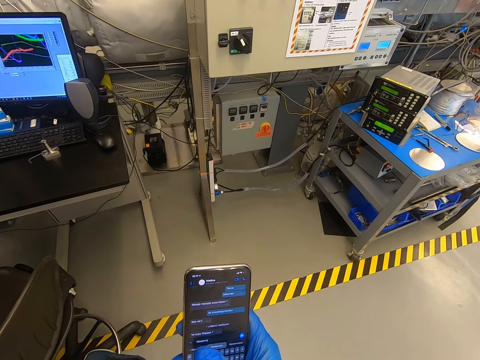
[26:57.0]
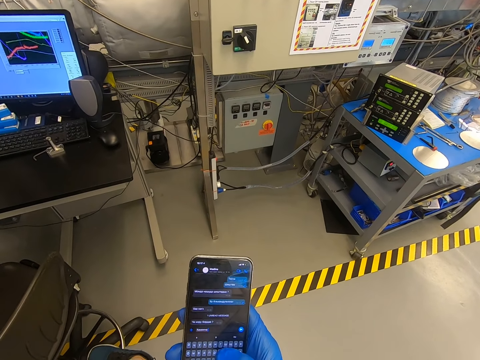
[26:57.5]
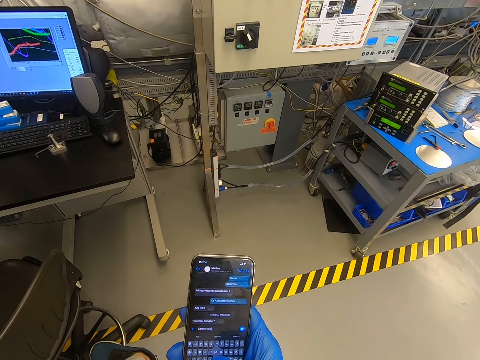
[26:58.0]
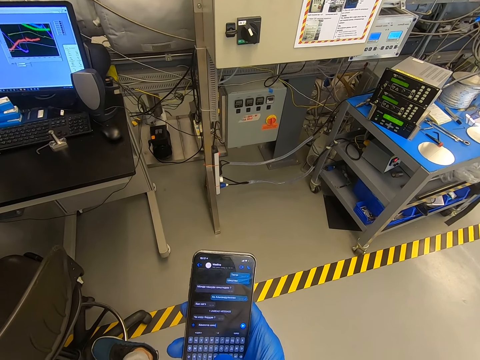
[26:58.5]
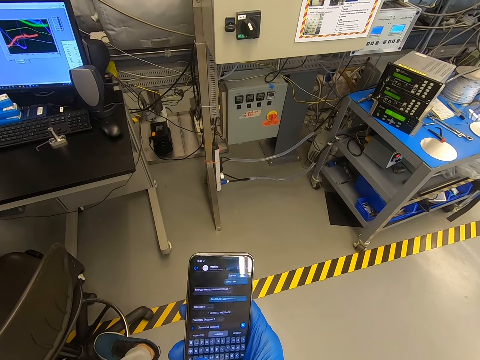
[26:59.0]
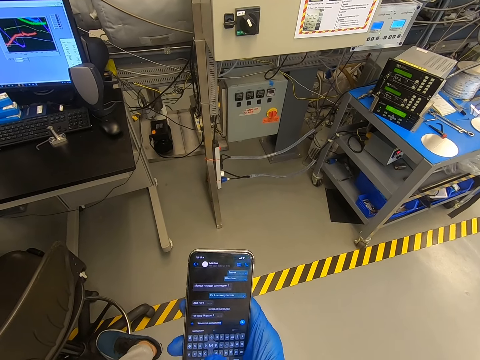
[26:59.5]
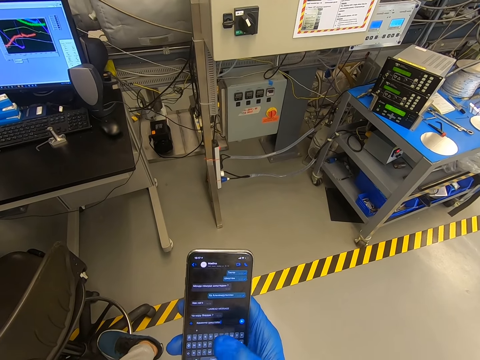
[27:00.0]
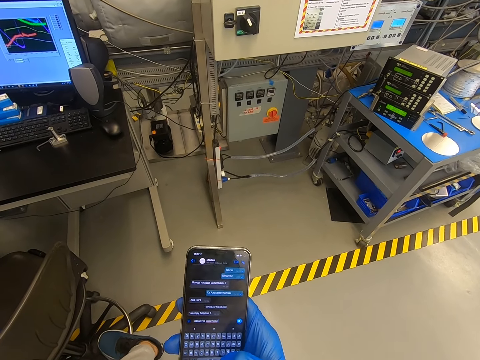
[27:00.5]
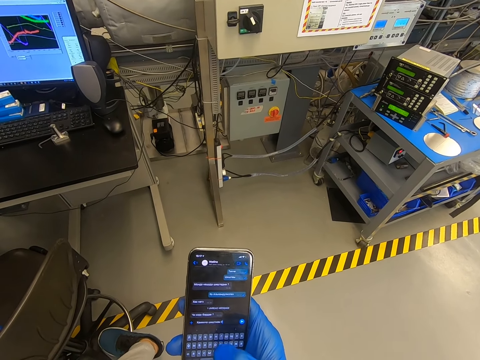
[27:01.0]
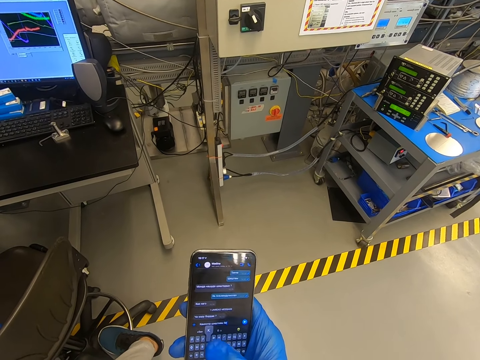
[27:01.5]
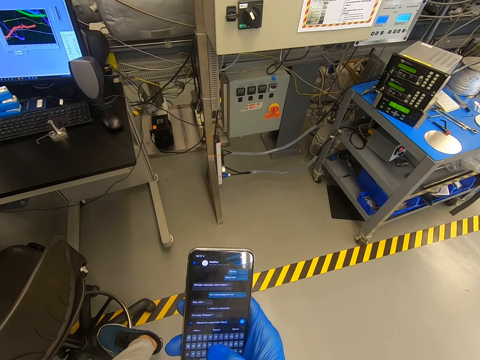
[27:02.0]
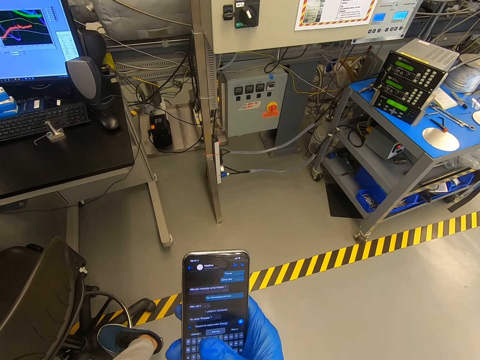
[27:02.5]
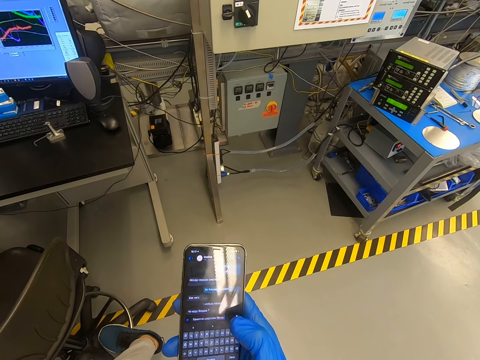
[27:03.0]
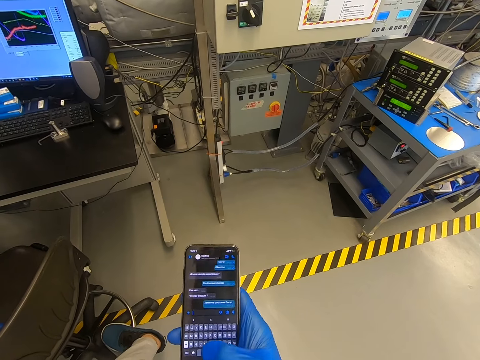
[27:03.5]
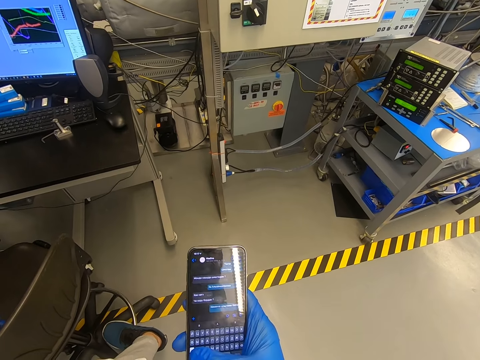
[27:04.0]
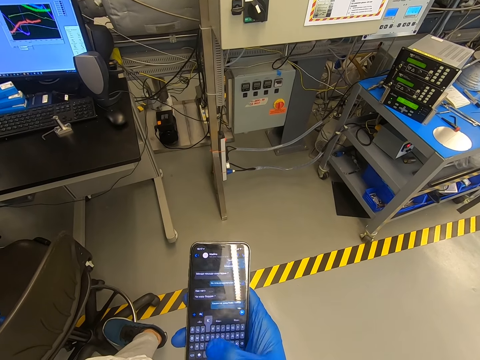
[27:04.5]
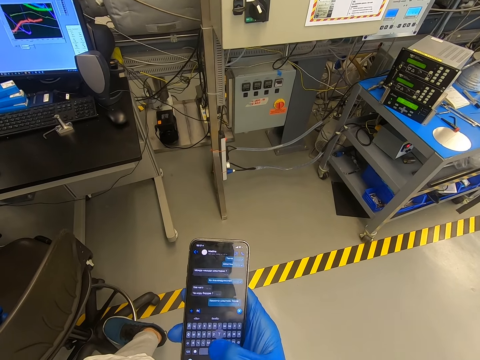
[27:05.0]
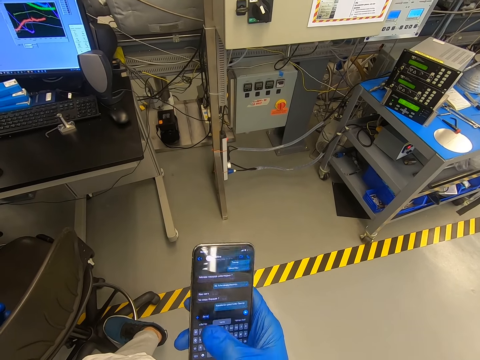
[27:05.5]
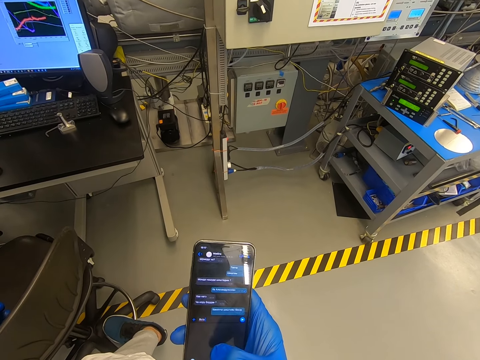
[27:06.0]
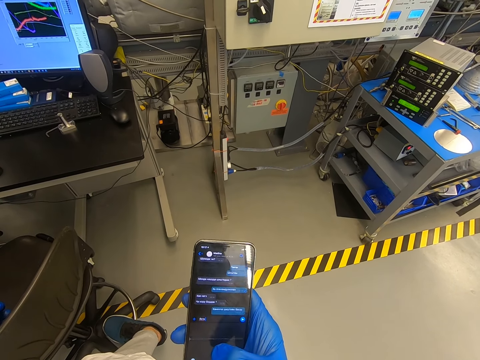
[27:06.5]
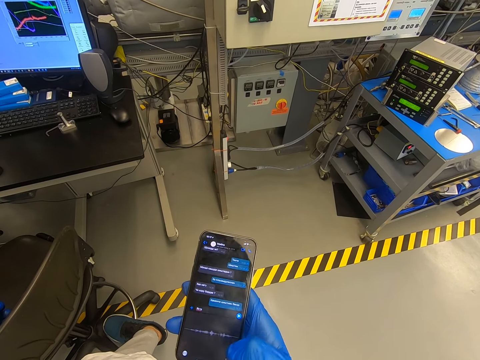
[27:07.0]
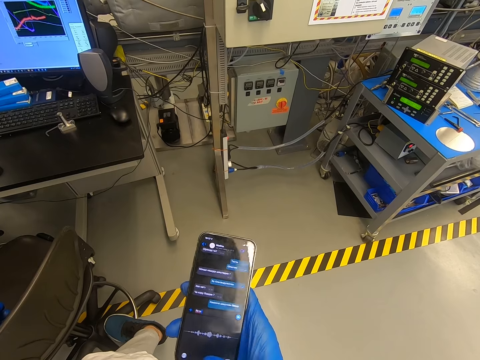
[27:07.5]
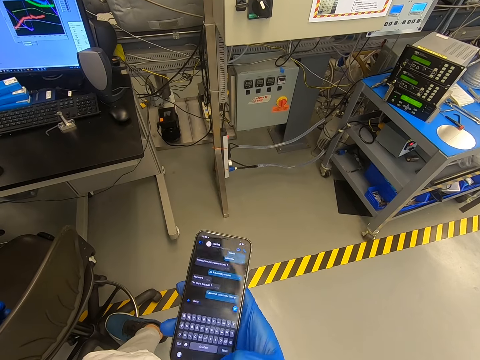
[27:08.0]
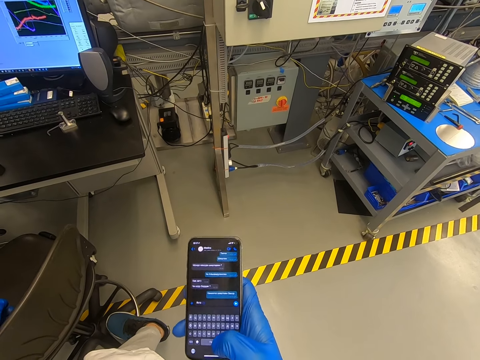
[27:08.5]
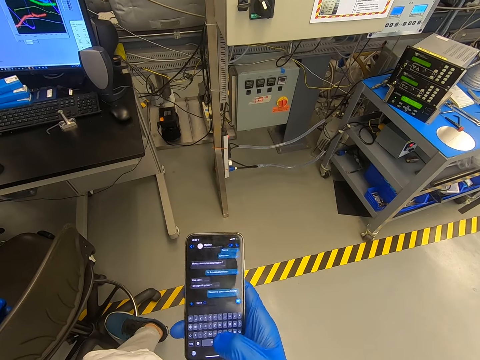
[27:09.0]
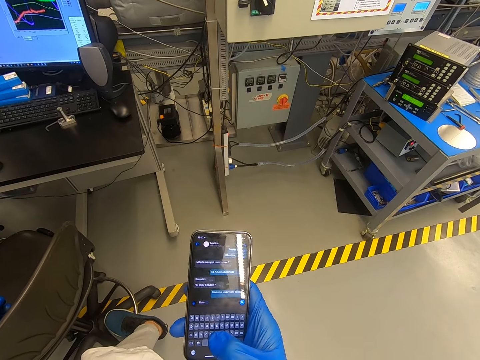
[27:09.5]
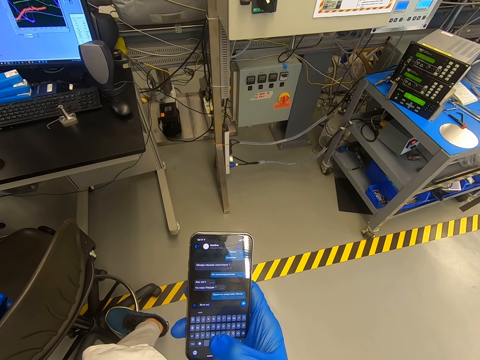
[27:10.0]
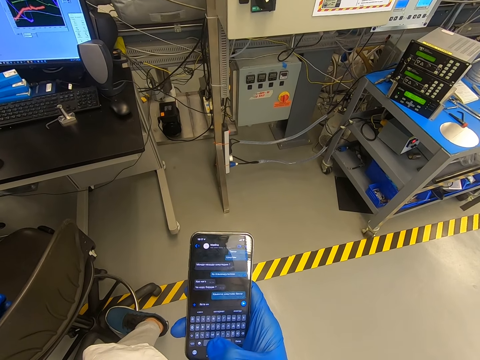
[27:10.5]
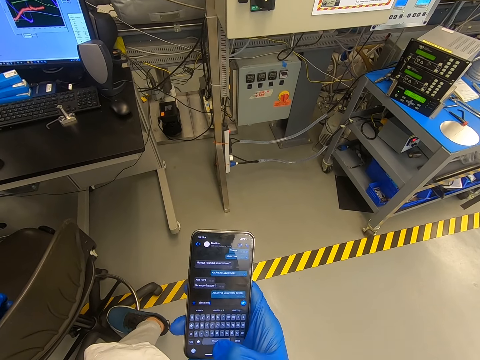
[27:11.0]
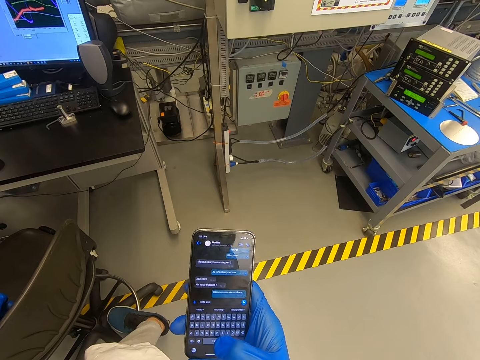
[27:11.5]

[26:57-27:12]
The camera wearer dials the phone. They dial the phone again.

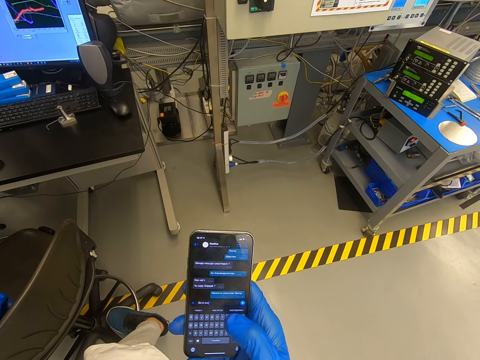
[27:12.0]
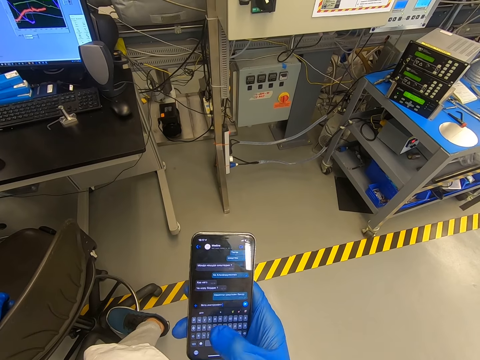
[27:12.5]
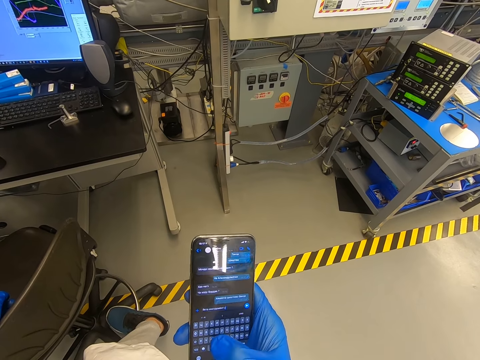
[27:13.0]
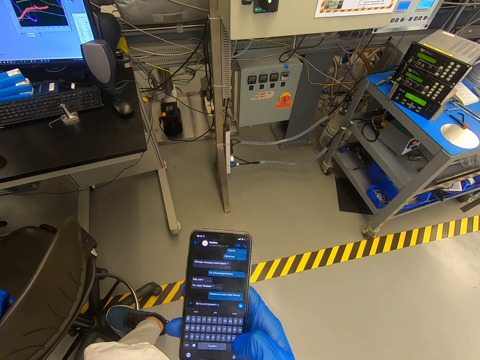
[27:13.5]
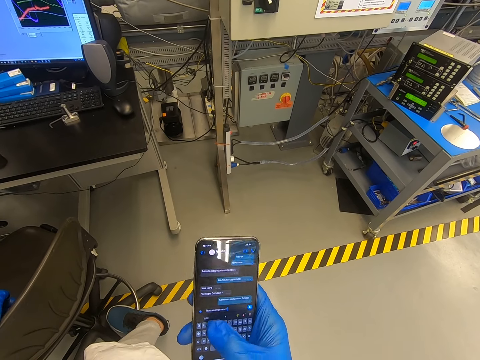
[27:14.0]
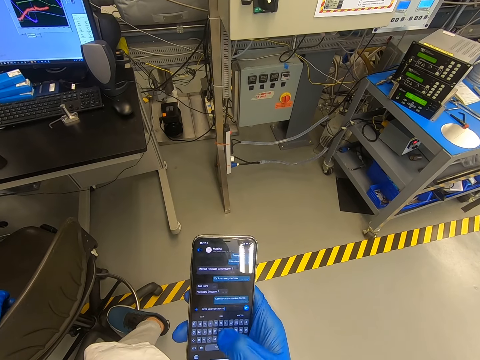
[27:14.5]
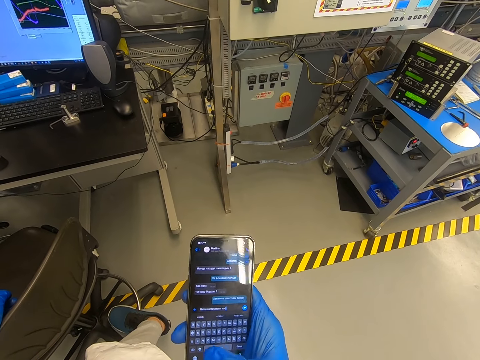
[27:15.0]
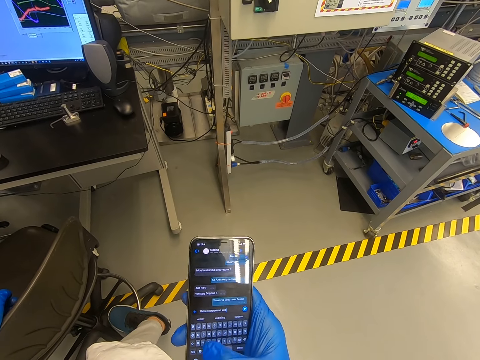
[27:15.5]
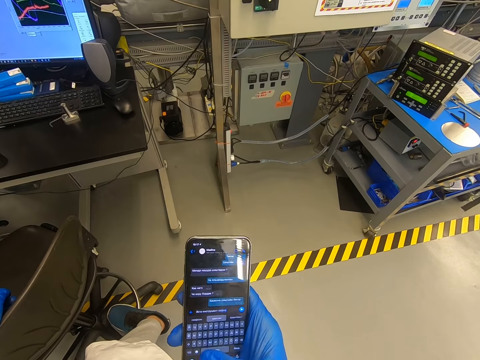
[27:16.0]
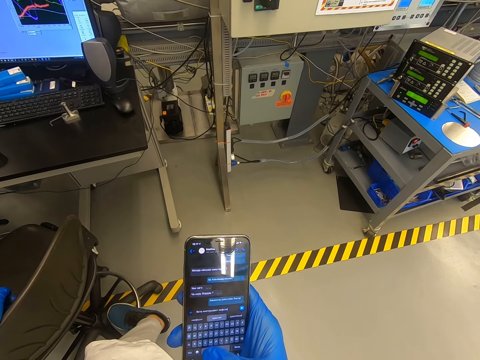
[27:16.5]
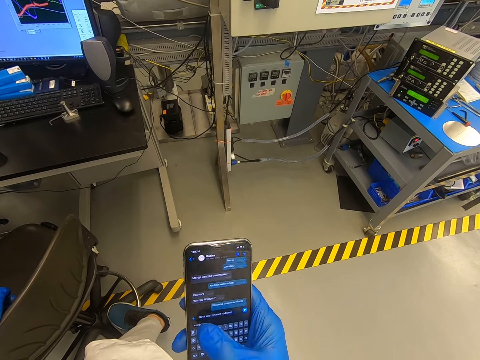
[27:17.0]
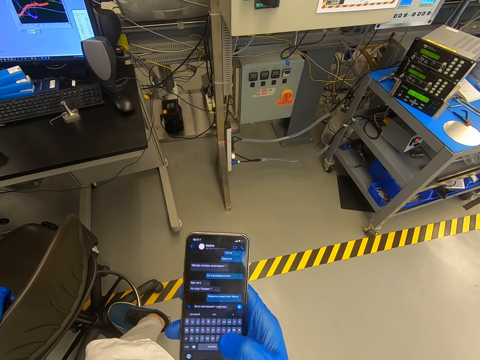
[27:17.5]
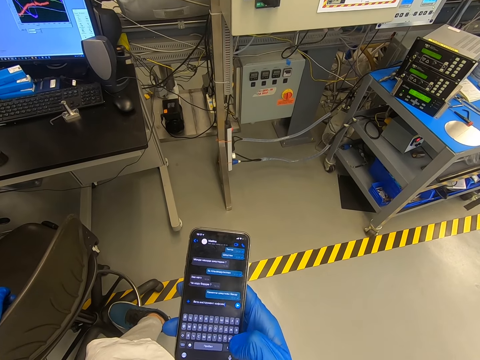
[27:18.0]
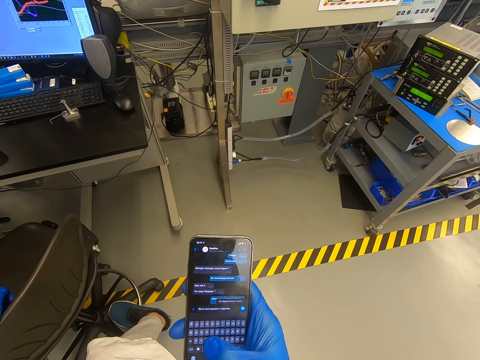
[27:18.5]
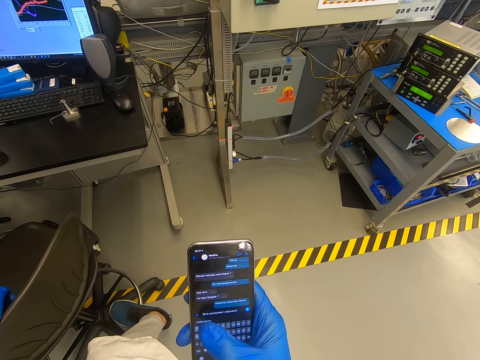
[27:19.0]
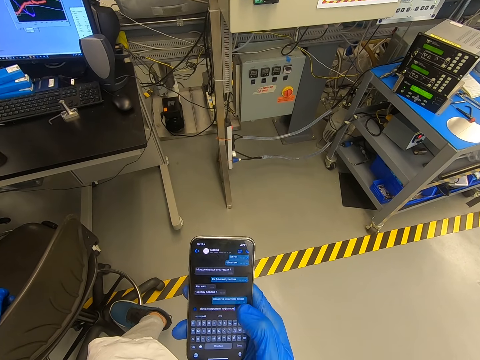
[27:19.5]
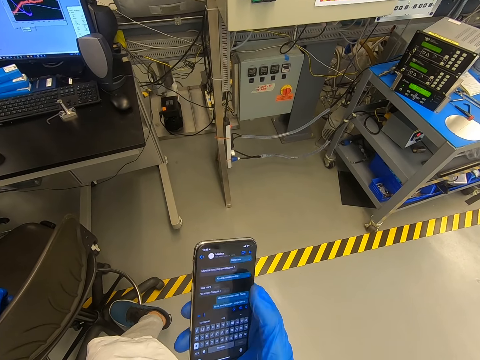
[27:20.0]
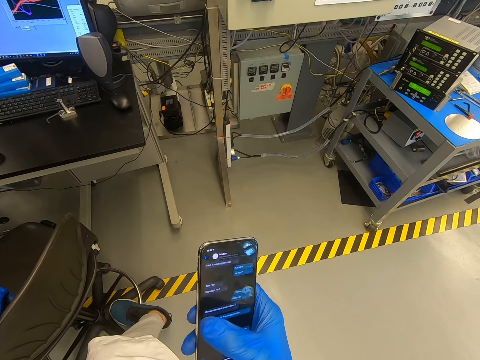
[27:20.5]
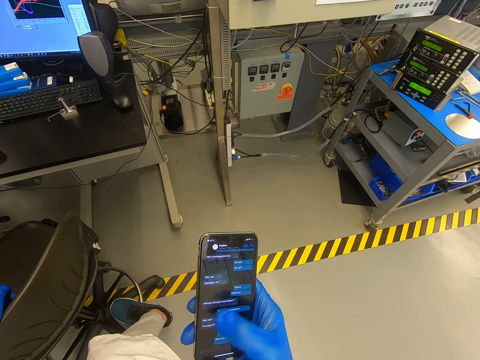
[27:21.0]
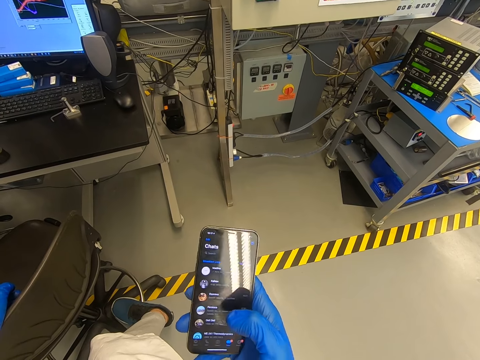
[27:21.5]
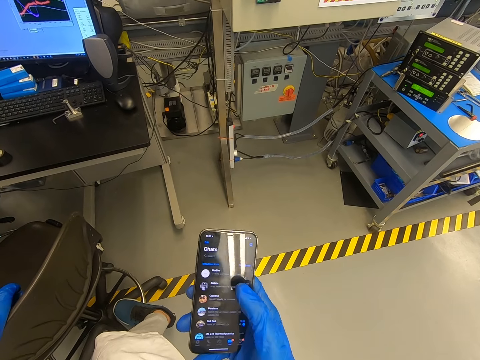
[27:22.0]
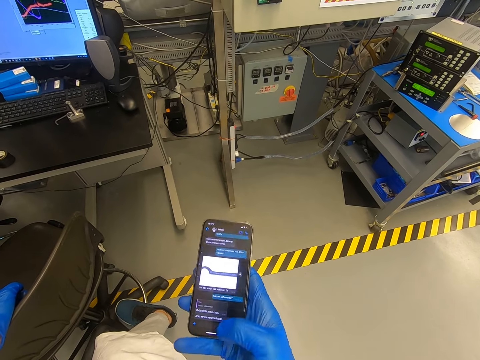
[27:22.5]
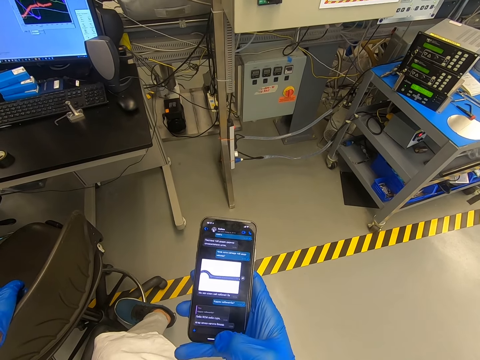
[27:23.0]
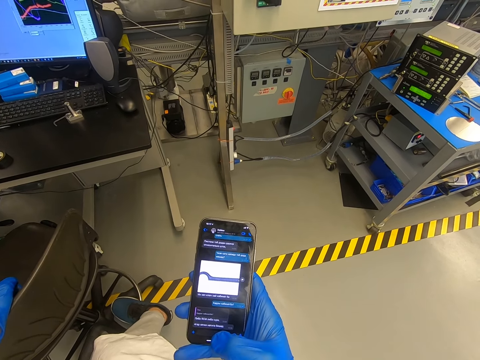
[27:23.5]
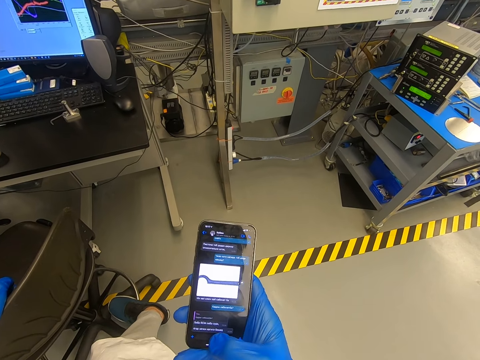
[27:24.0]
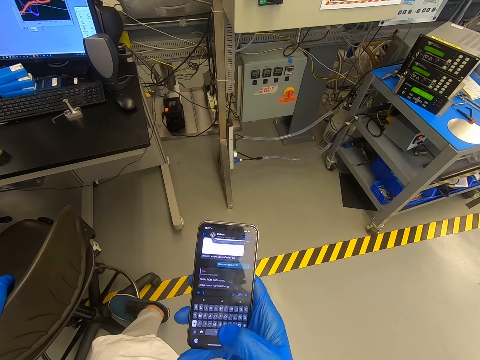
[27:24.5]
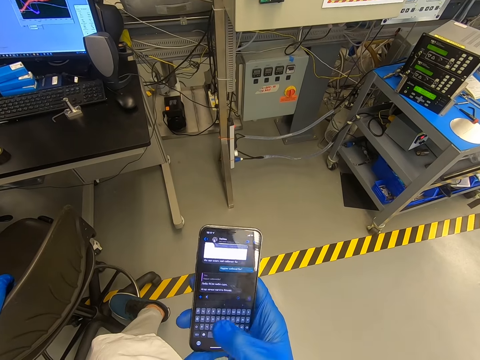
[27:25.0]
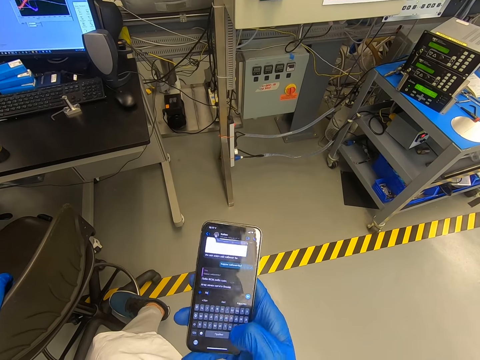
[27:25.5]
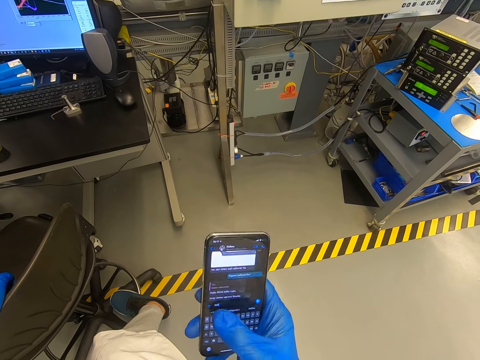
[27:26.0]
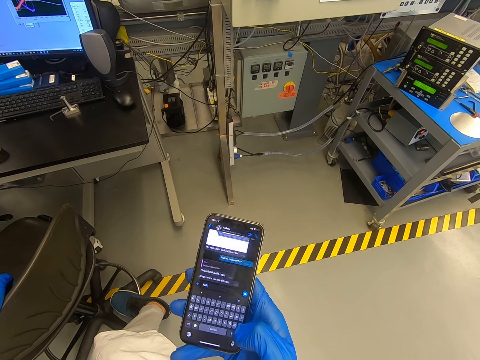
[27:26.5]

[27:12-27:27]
The camera wearer dials the phone repeatedly.
